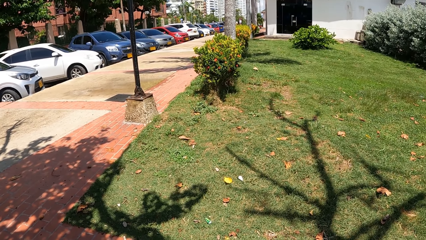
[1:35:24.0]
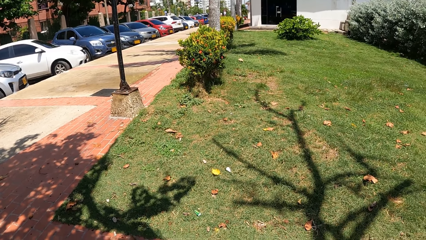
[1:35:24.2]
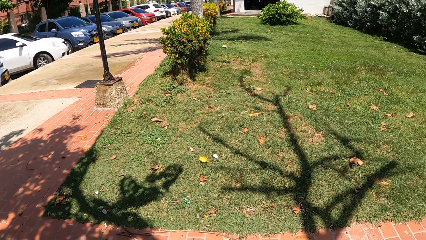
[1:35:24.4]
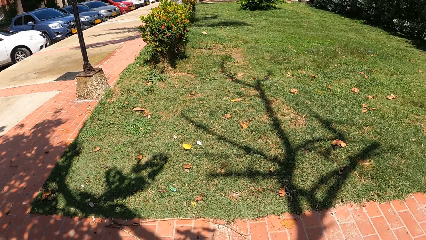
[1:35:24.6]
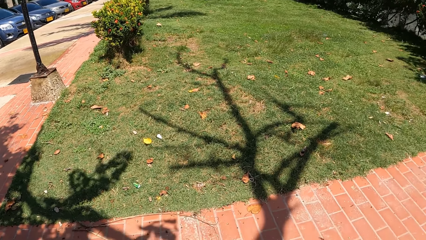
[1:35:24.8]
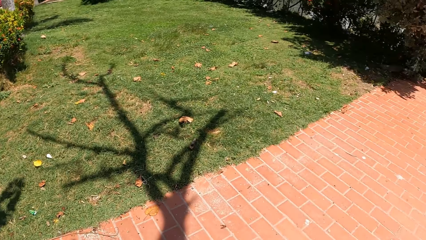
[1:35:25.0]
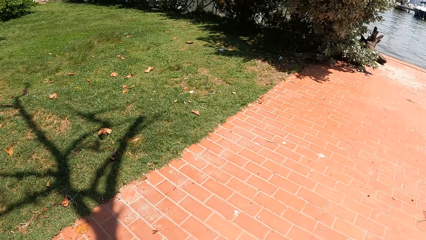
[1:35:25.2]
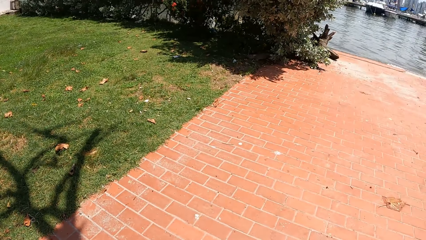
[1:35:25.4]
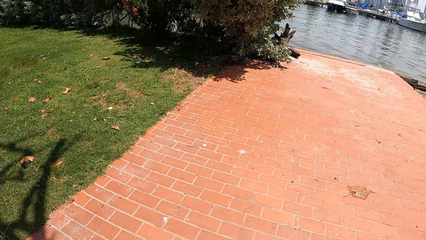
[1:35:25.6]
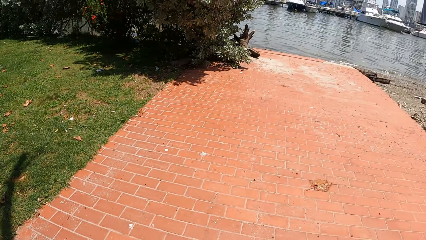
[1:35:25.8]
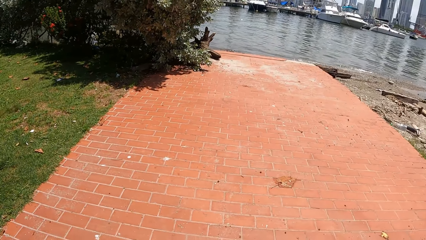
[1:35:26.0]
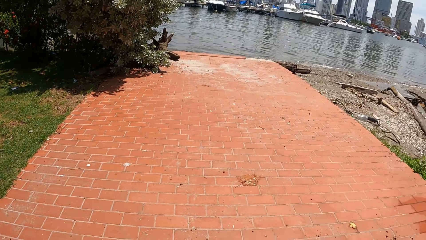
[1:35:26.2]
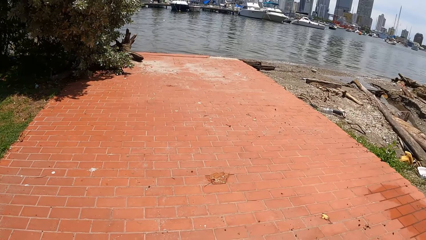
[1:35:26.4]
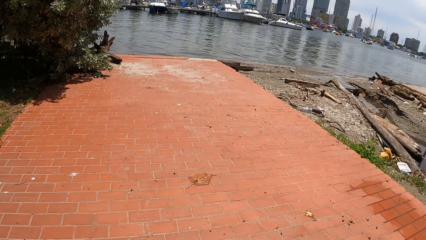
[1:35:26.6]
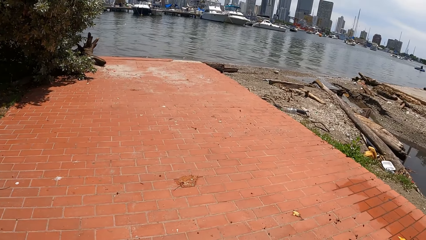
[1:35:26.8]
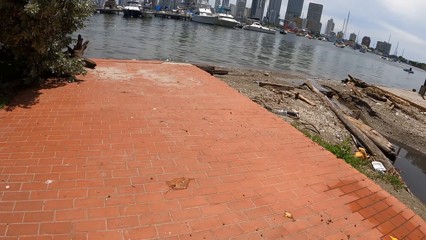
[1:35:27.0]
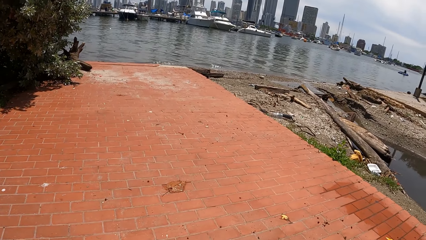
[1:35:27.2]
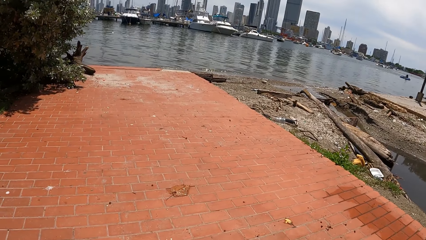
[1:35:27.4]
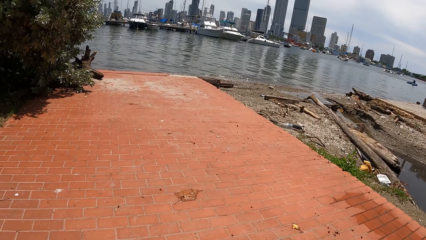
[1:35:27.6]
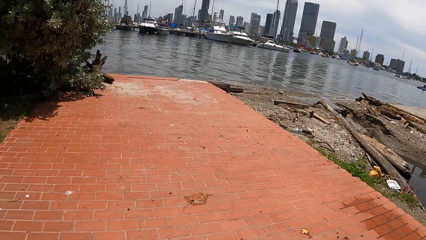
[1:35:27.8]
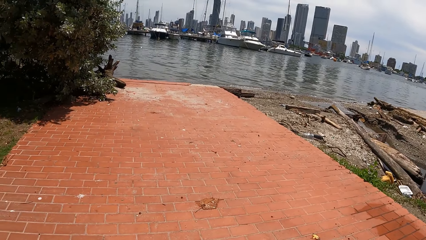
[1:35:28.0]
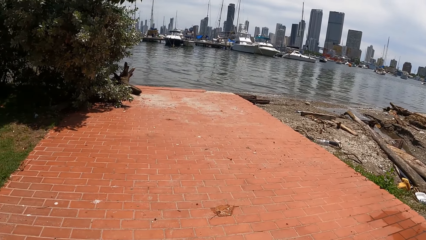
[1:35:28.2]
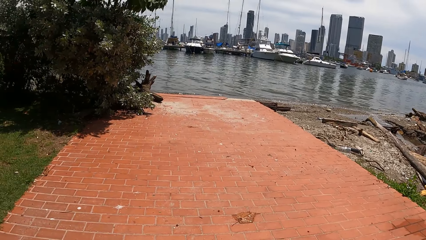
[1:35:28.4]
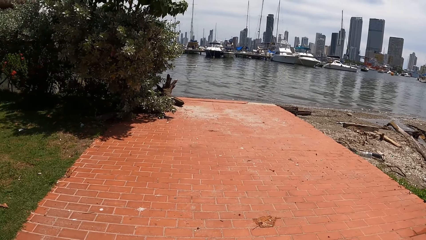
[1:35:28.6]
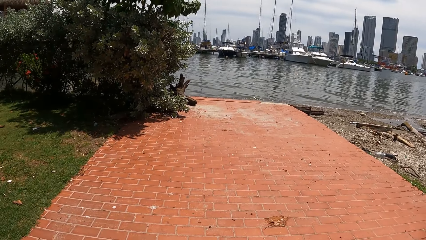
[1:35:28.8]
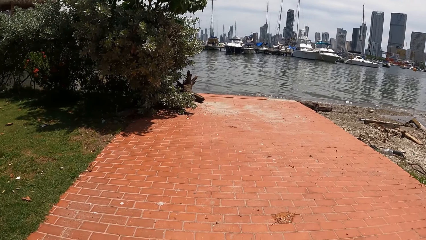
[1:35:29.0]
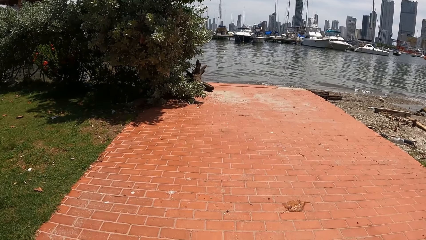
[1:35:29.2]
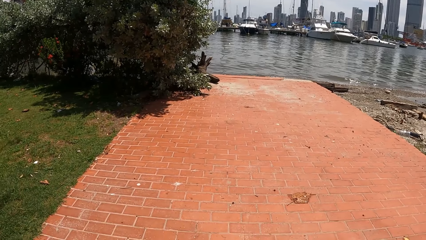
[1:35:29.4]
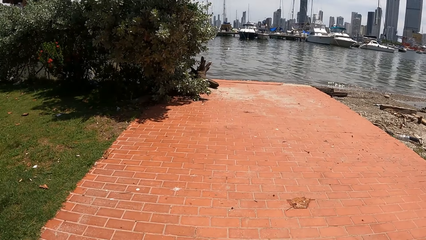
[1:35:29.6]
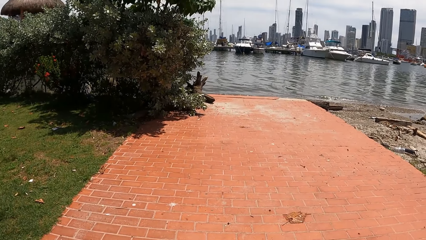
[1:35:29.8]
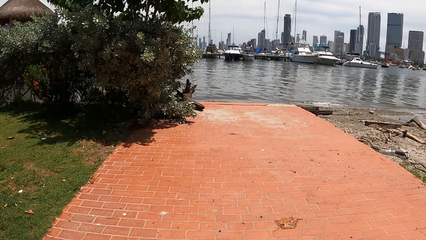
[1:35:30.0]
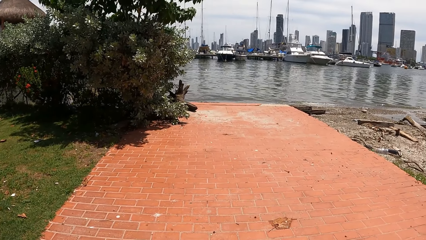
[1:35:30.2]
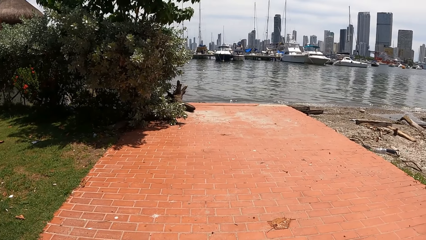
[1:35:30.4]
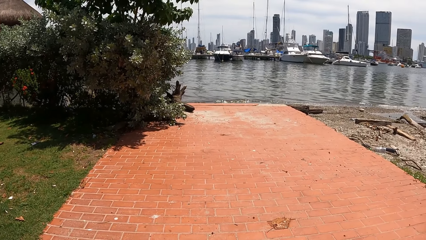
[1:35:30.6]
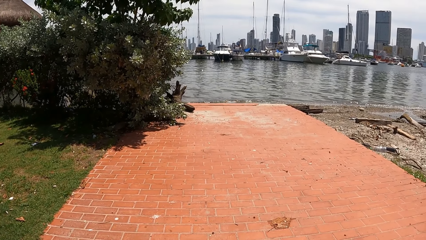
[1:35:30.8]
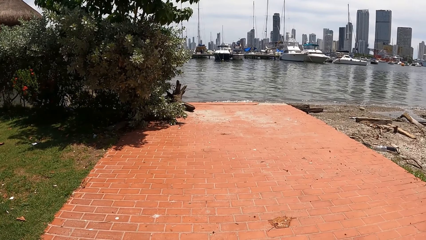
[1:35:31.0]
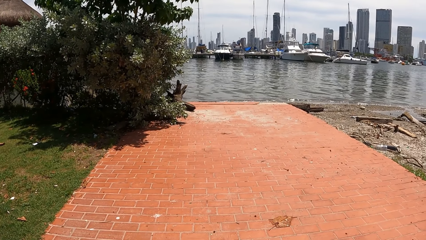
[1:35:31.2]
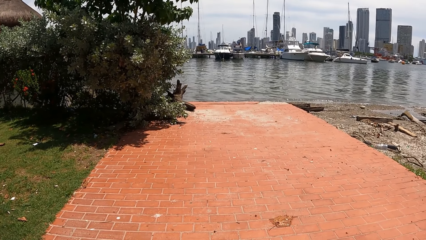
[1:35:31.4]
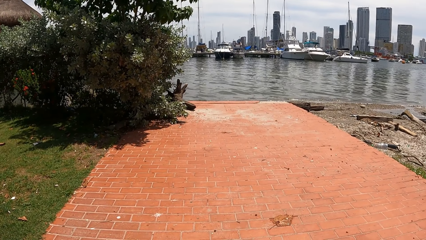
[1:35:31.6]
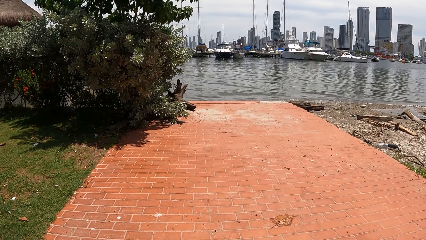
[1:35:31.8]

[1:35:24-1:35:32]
The camera wearer stares at the water.

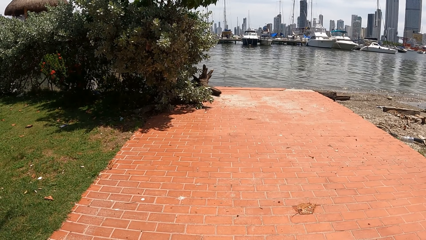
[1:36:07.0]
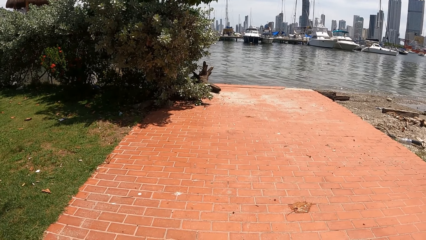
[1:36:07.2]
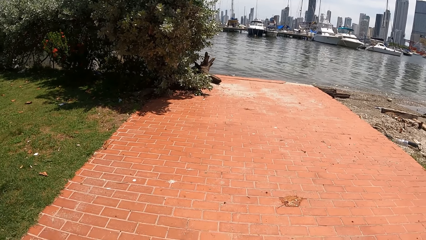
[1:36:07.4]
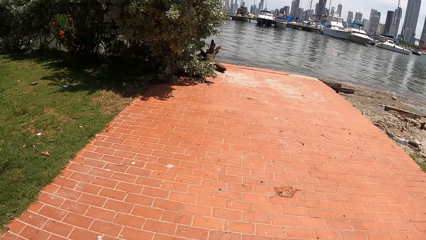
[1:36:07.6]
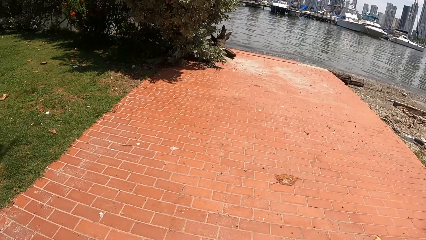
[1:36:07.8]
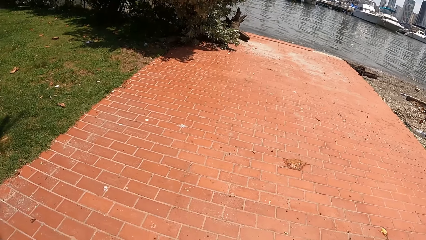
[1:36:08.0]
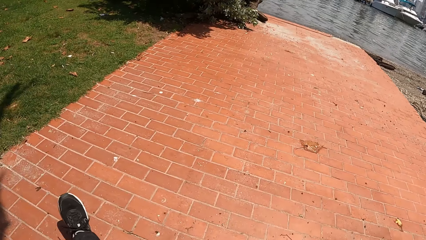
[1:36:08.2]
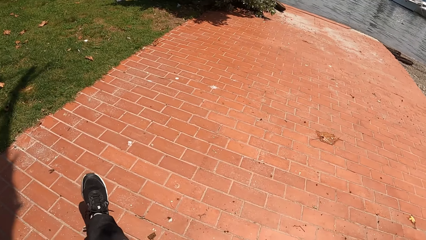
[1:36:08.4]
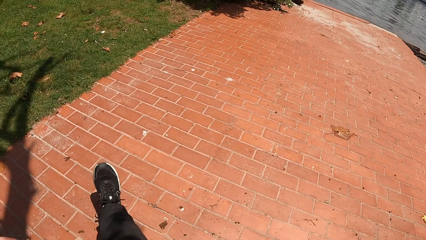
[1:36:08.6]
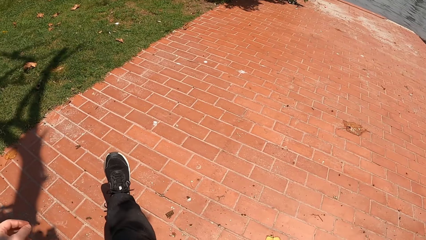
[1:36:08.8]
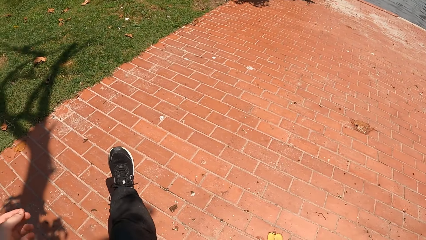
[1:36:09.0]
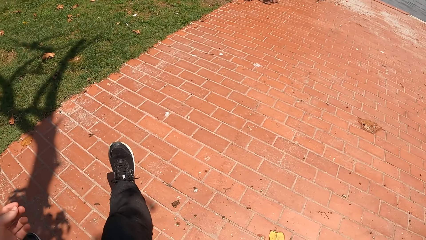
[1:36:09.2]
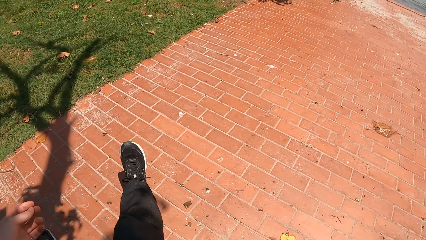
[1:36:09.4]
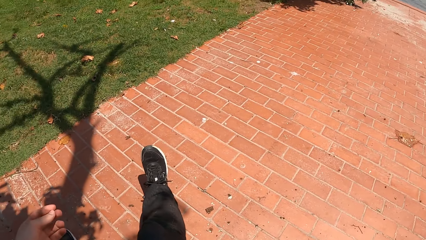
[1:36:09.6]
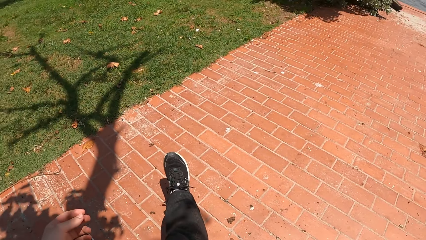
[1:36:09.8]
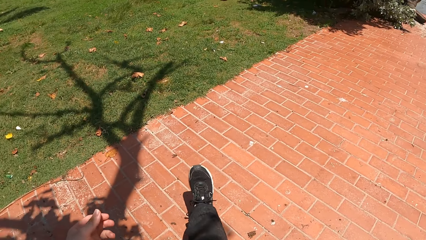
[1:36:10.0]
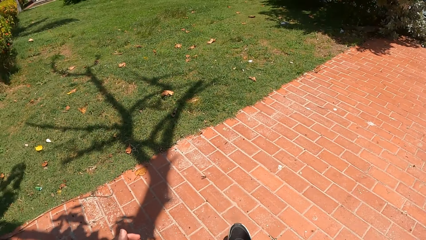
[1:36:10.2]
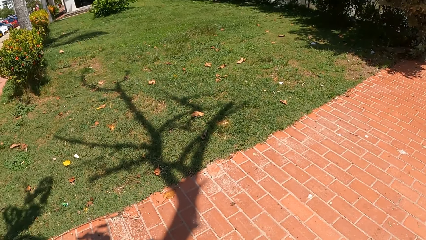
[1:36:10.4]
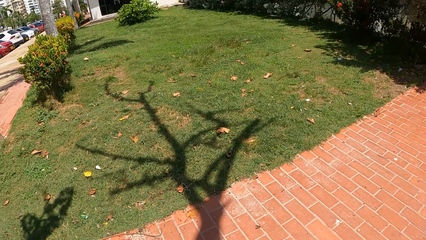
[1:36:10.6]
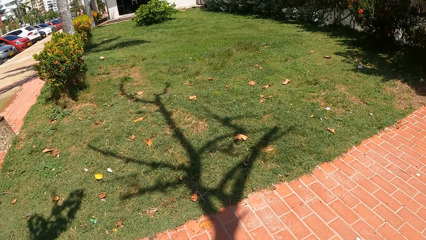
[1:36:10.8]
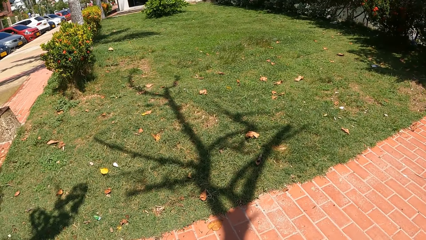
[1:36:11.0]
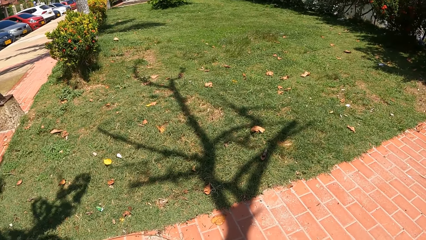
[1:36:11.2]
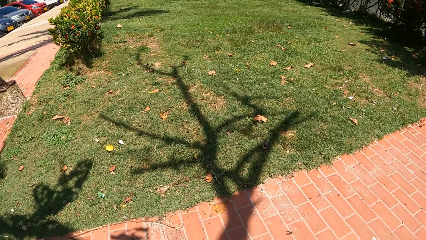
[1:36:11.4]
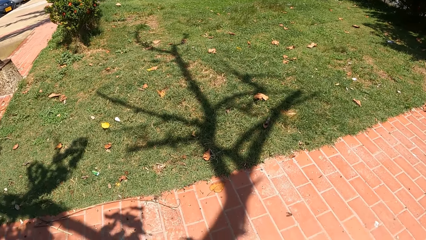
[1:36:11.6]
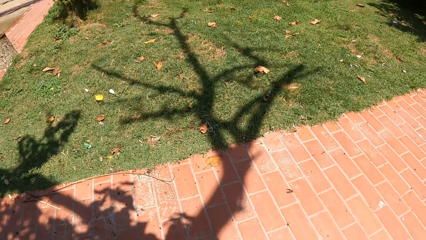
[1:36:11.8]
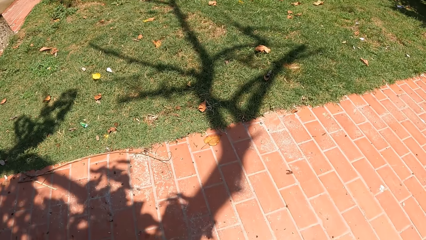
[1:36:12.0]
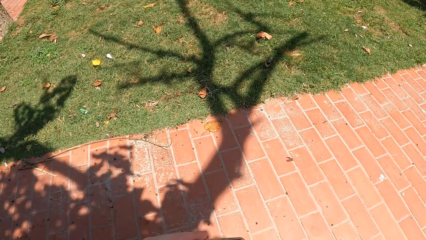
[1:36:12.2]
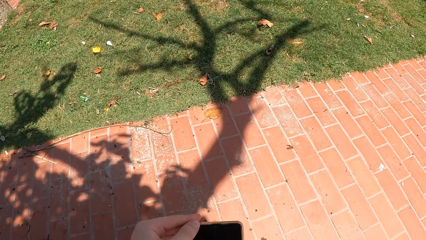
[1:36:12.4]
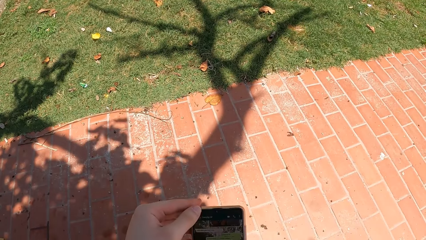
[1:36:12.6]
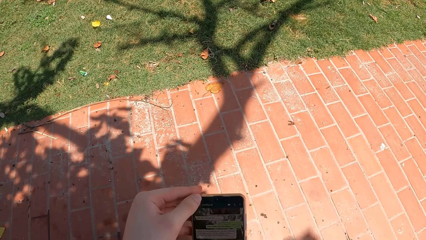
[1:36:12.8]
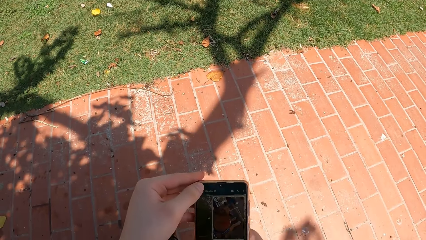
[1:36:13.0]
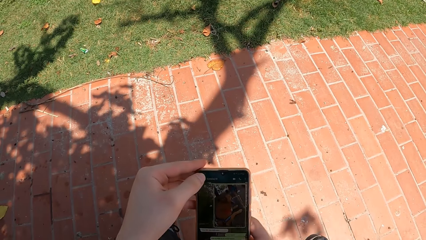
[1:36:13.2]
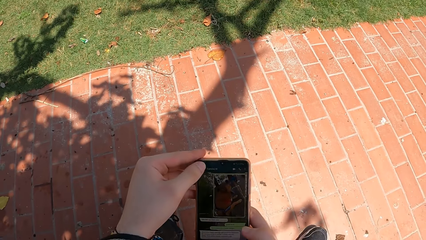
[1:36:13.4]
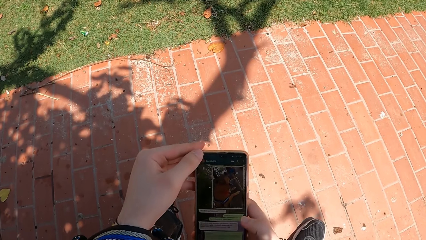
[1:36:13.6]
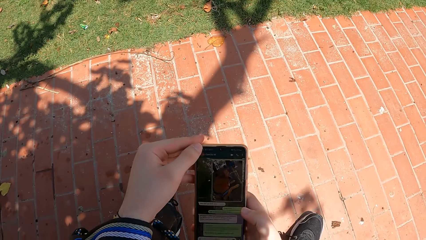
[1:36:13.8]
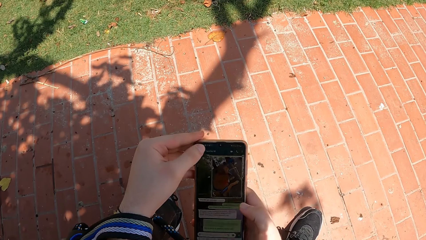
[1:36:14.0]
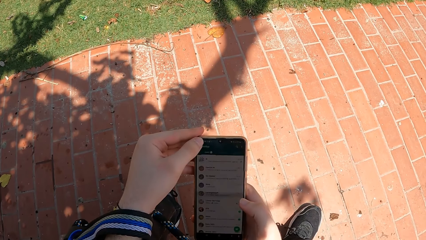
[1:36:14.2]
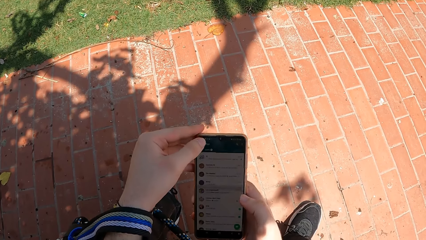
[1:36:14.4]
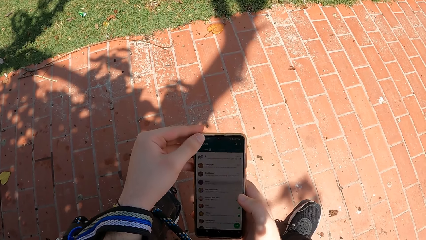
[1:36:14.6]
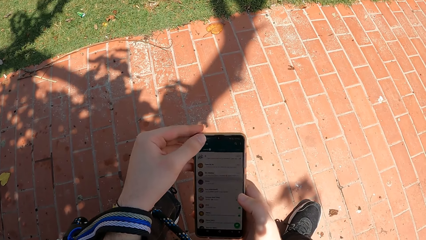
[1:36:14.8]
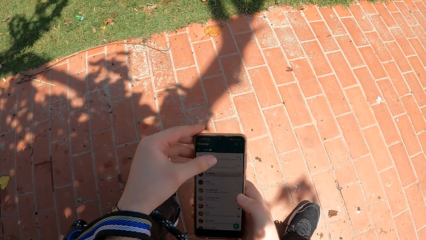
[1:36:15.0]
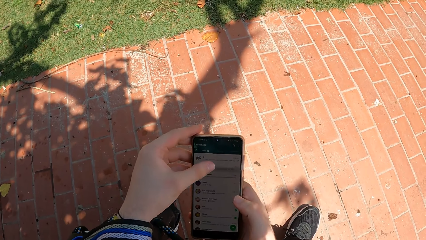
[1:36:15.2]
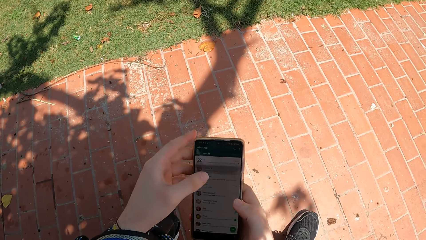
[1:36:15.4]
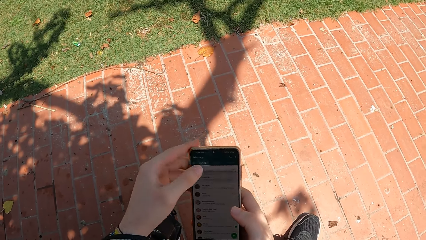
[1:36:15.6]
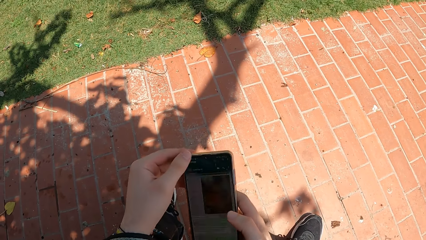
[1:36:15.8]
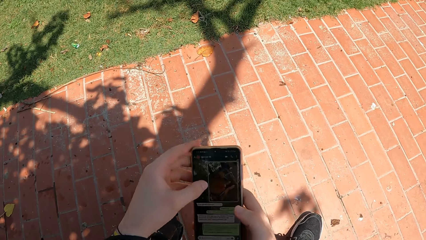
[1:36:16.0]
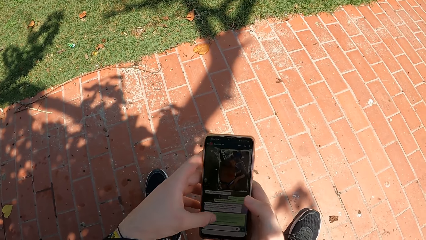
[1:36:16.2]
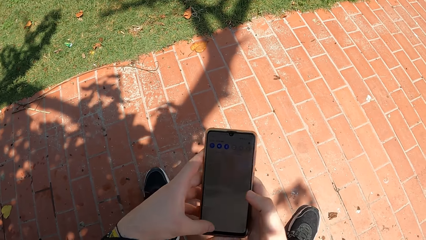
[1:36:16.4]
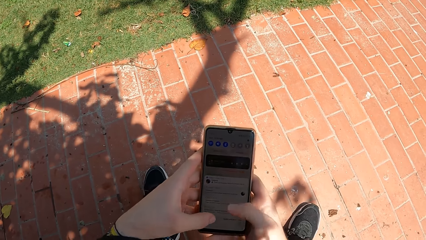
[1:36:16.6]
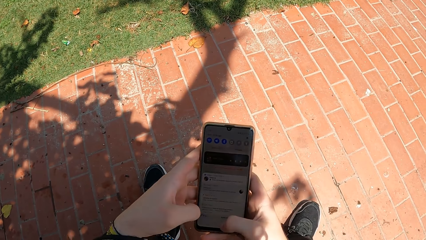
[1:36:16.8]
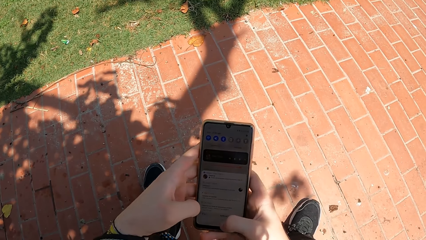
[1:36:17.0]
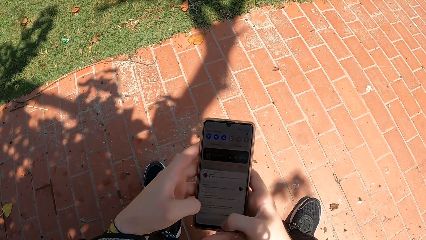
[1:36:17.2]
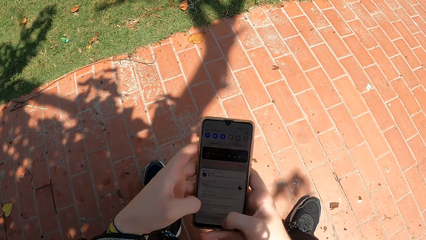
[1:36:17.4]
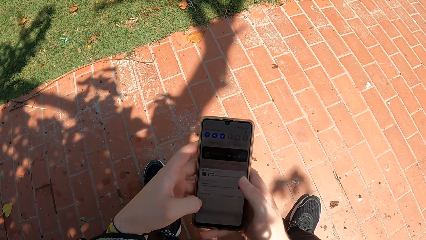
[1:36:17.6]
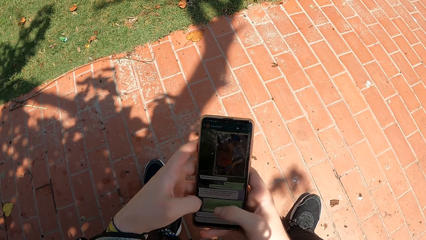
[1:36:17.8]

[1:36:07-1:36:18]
The camera wearer moves his leg. He looks at the leg. He looks around. He uses the phone and holds the phone.
